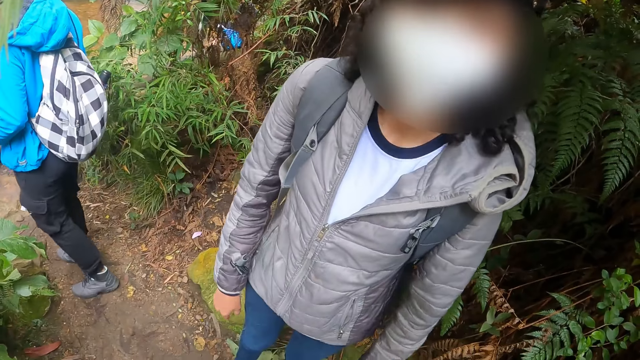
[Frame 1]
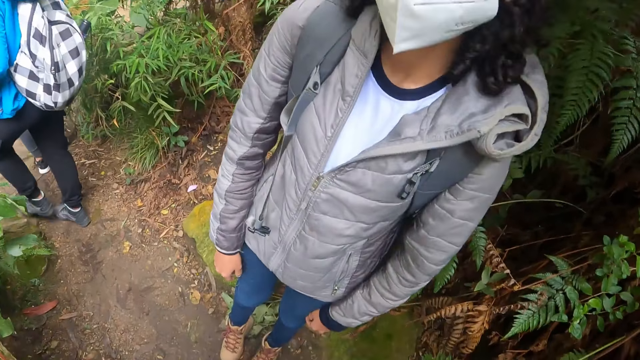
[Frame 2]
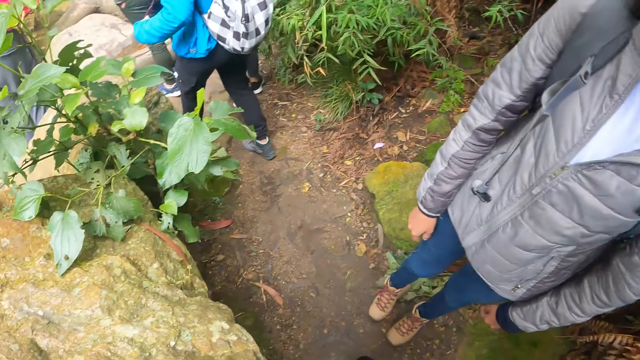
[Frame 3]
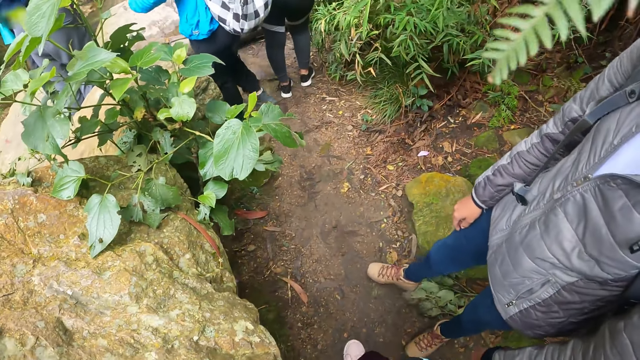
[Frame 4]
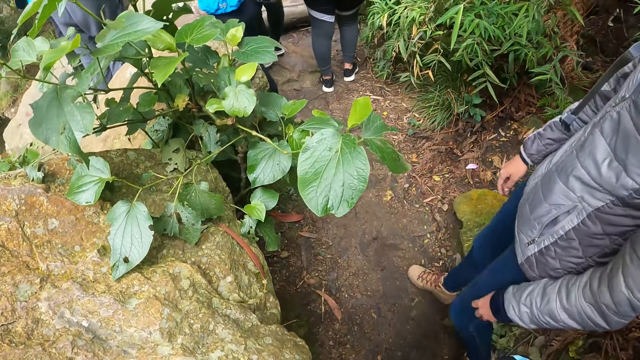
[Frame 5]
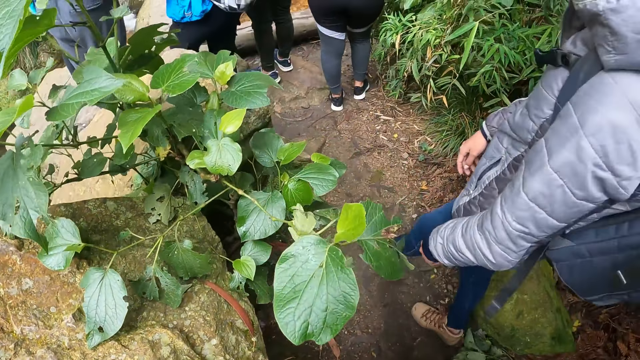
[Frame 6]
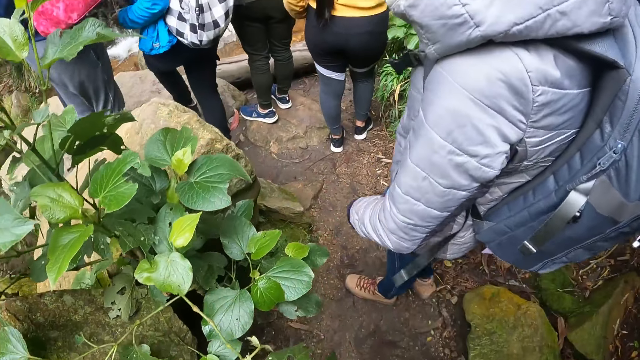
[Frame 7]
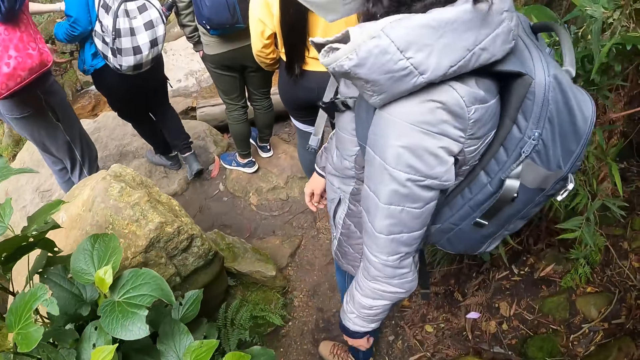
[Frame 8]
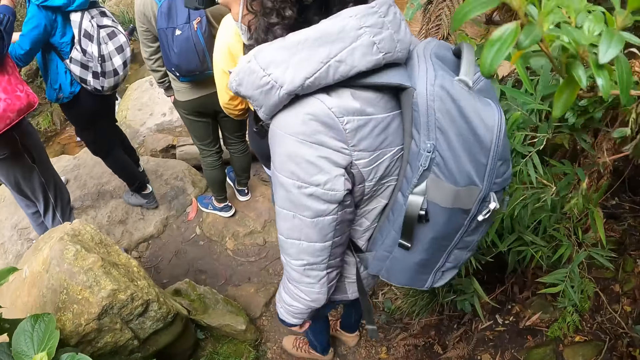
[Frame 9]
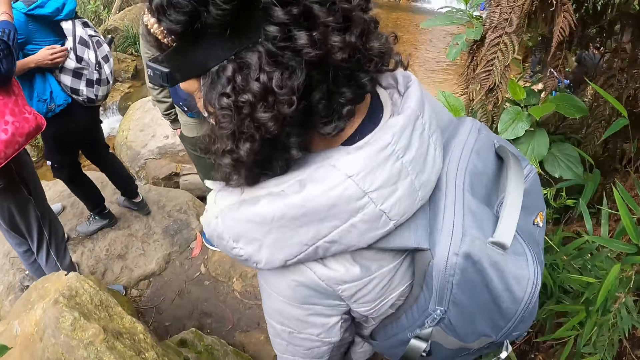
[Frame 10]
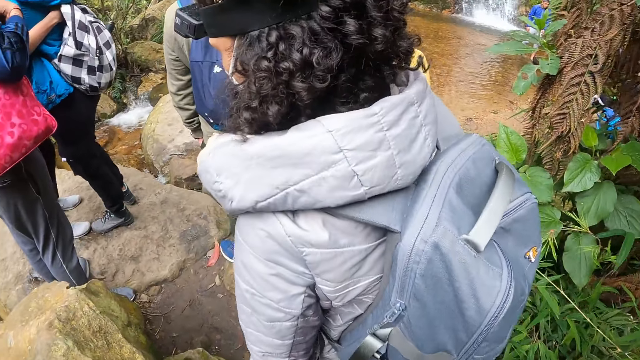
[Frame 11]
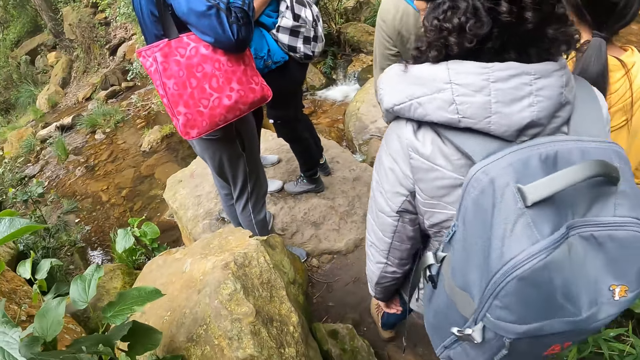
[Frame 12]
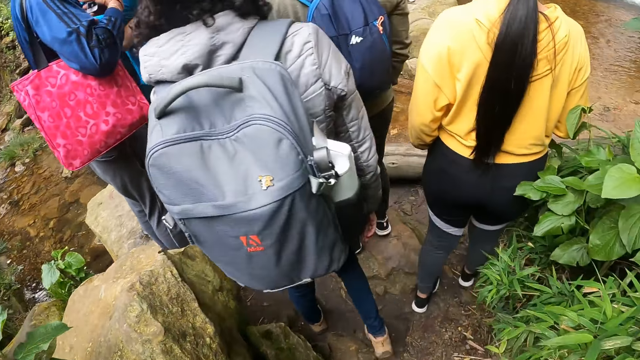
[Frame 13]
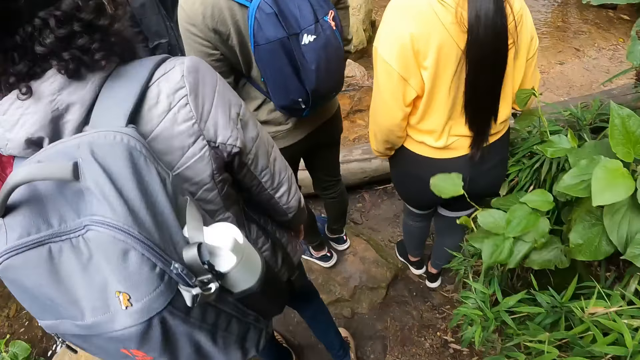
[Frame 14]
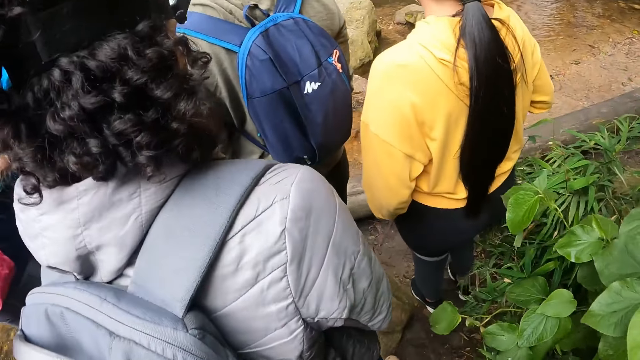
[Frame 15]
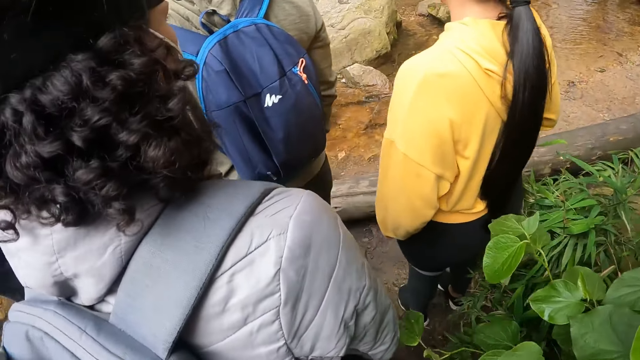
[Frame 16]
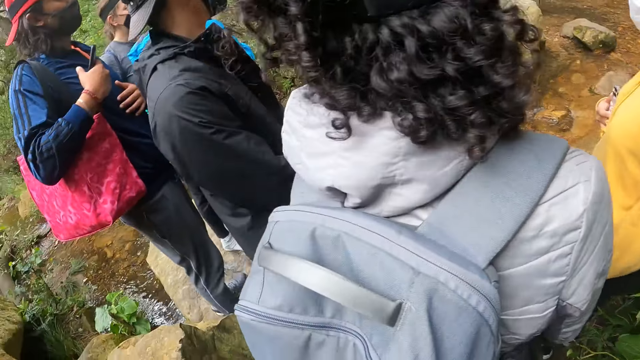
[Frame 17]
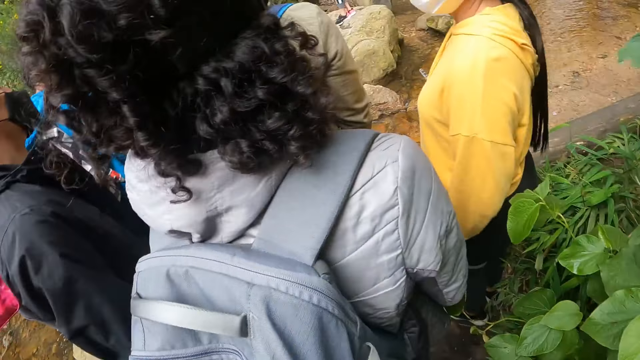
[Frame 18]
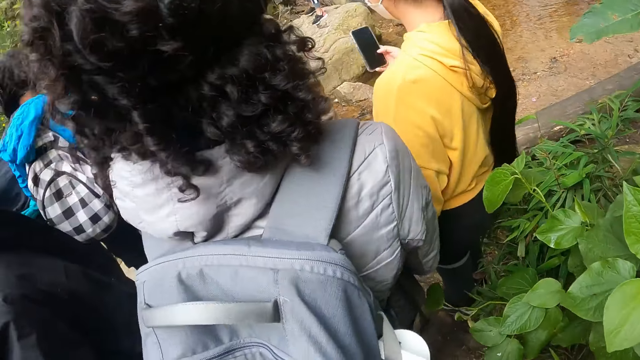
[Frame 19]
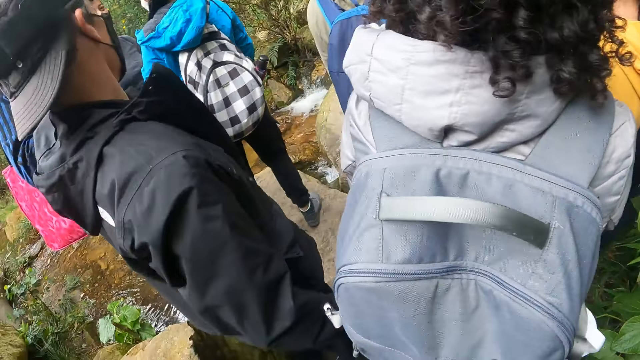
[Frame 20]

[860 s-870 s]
The camera wearer walks in the forest.

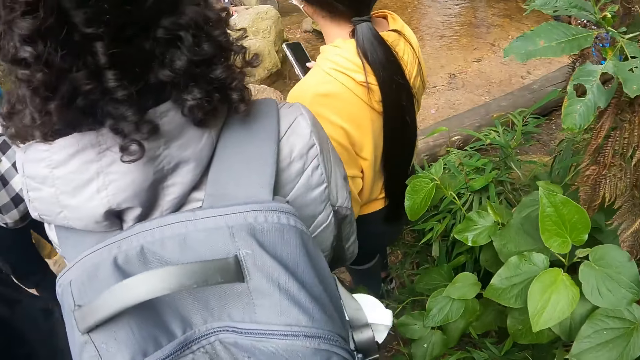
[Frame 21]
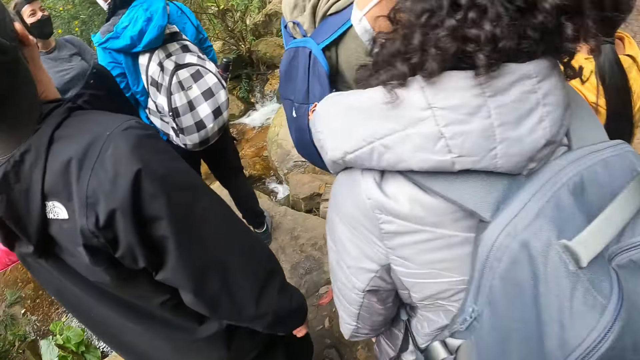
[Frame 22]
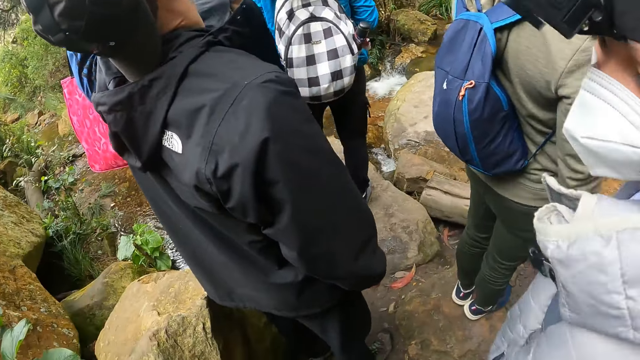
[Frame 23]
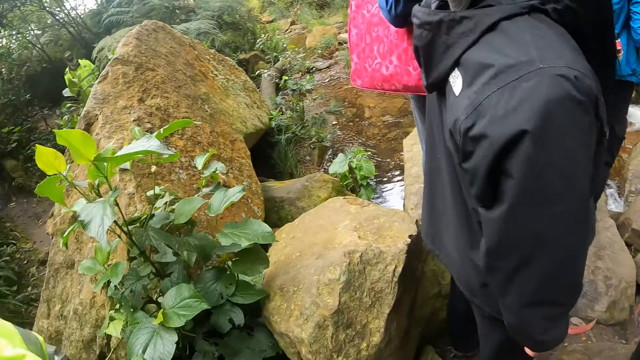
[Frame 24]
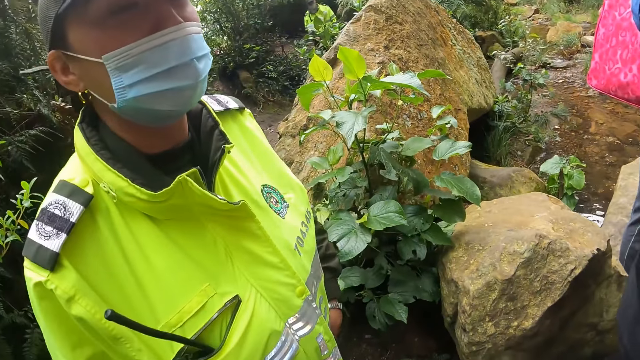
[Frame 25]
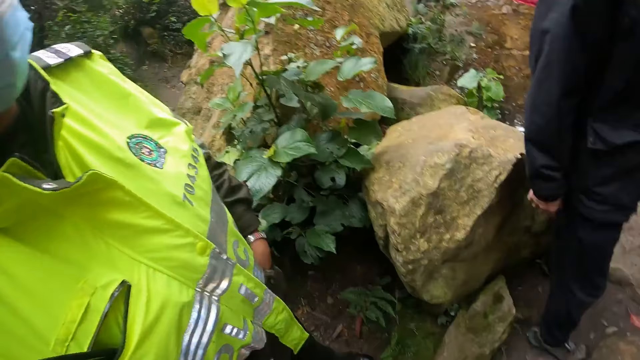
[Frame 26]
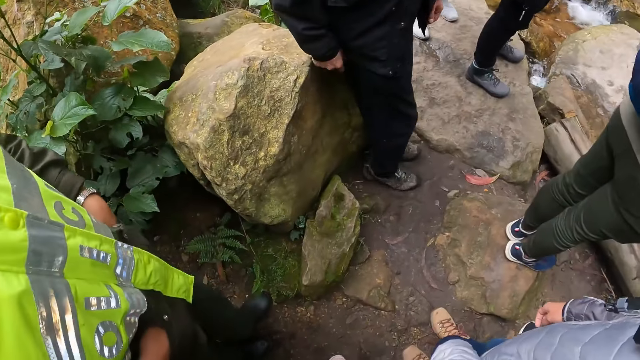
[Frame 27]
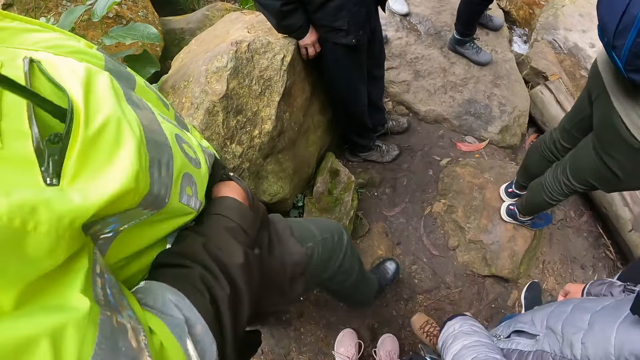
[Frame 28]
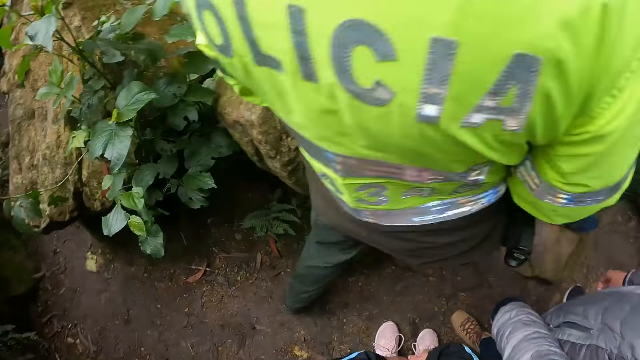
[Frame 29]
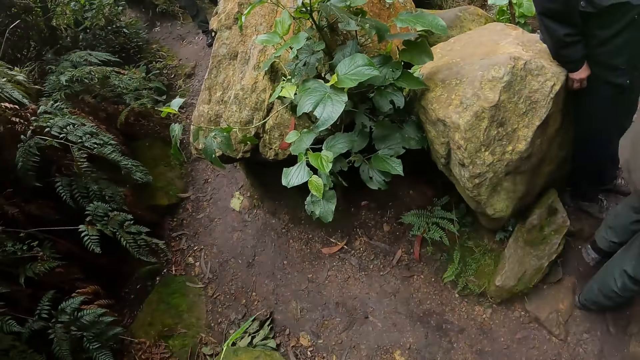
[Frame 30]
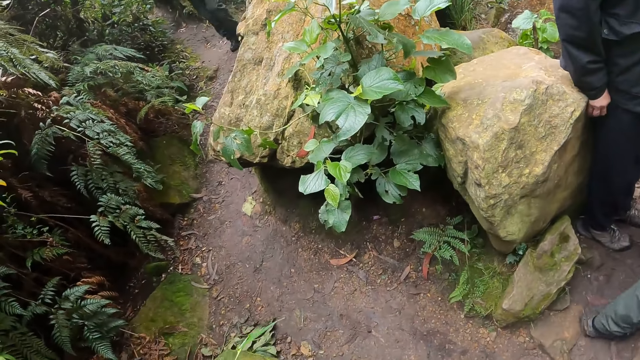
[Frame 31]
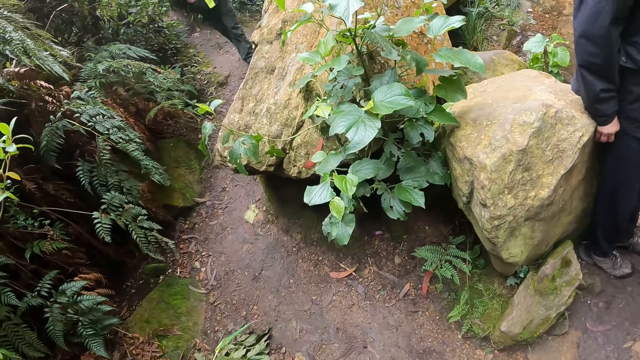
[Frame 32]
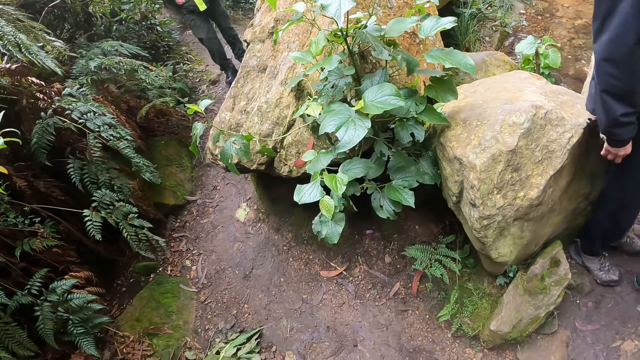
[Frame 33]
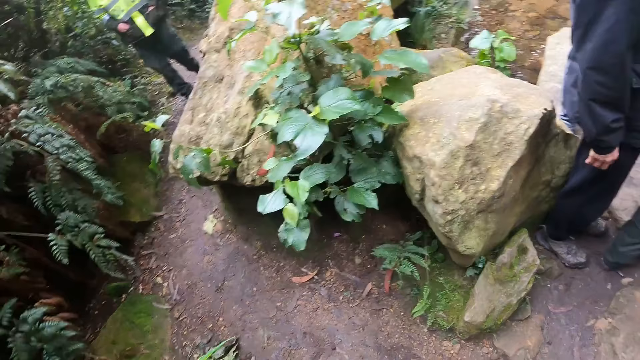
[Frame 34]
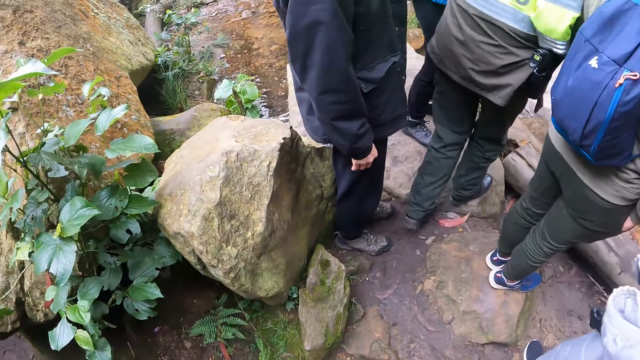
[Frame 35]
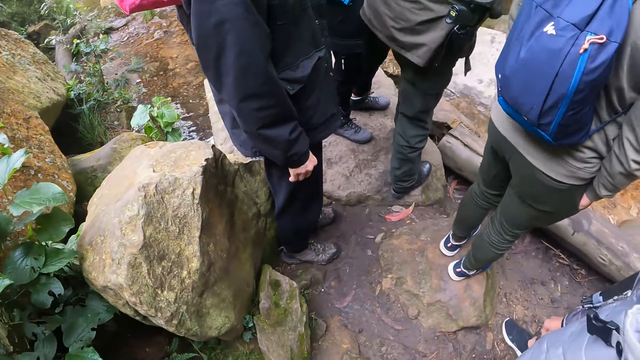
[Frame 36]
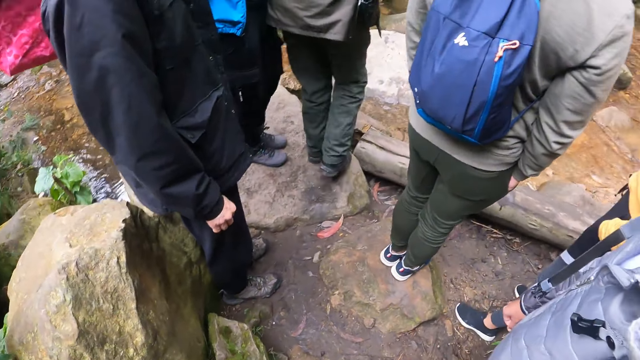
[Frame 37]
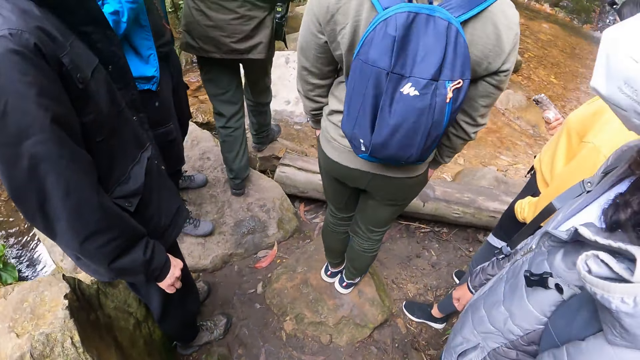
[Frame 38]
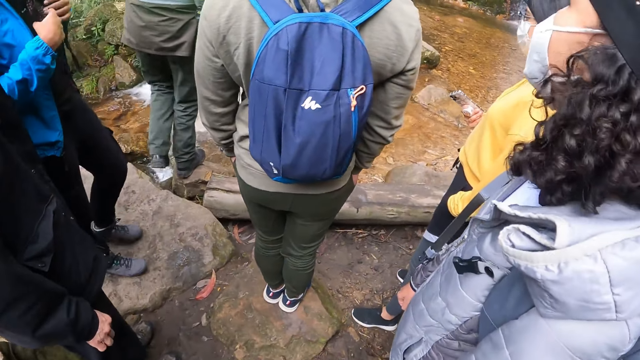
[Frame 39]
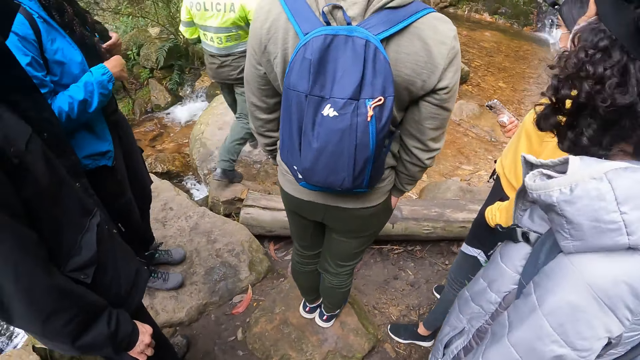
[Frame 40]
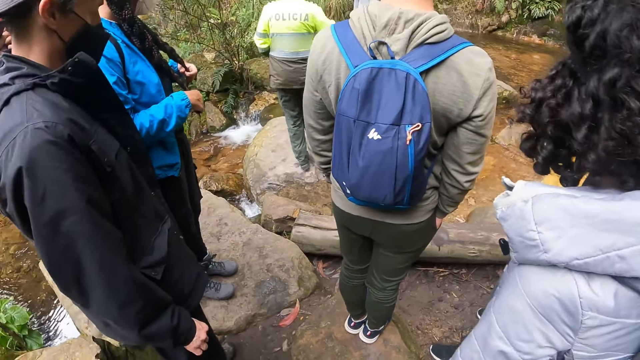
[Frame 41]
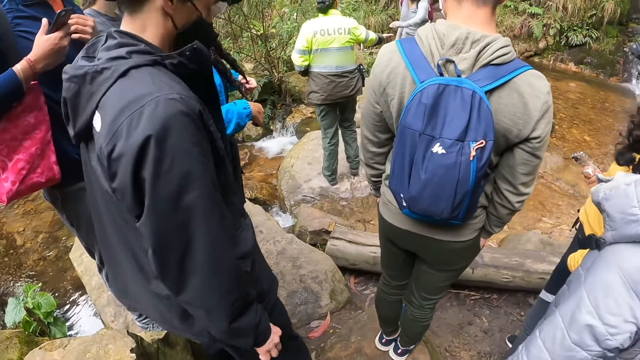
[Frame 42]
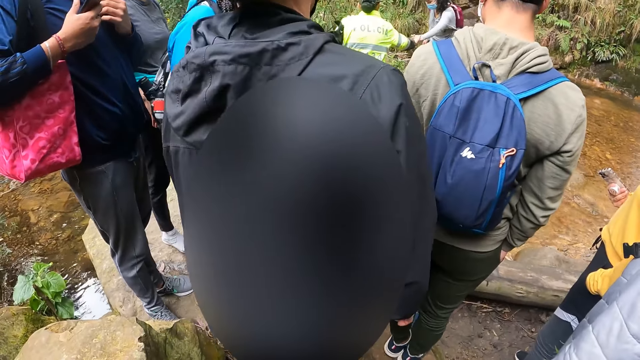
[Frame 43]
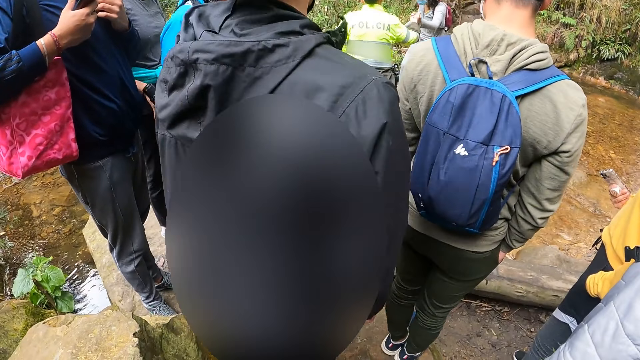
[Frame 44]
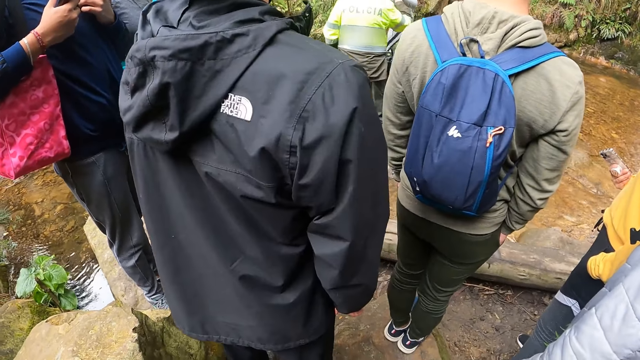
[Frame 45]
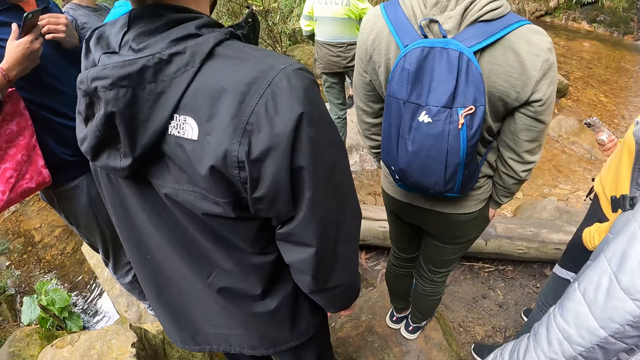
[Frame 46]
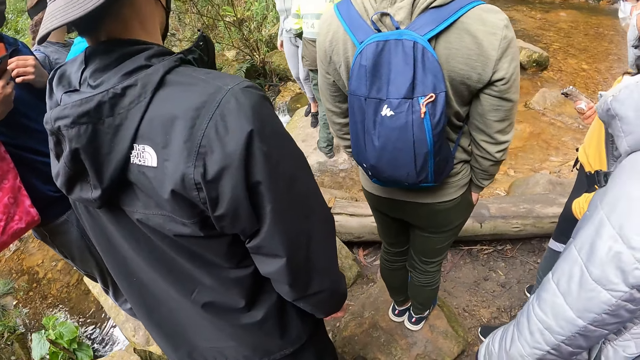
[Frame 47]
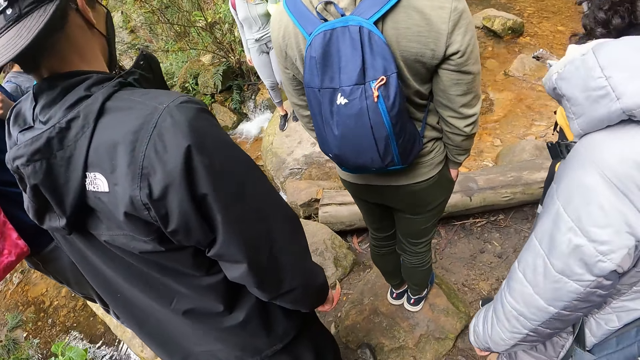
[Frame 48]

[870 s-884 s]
A woman walks past the camera wearer. The camera wearer stands in the forest. The woman interacts with another woman. The first woman holds the other woman with her right hand.
